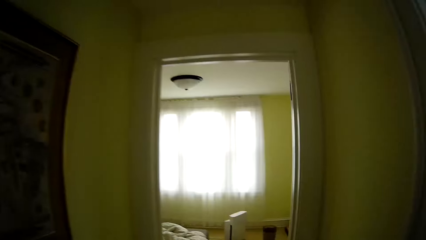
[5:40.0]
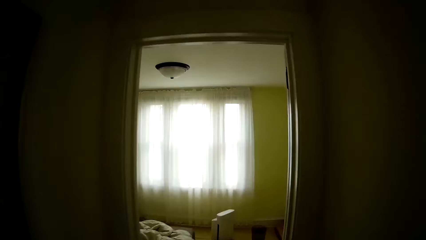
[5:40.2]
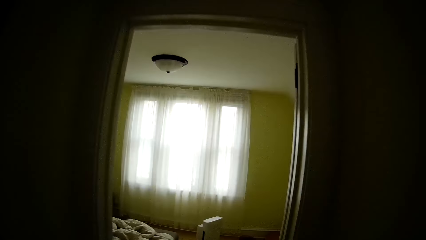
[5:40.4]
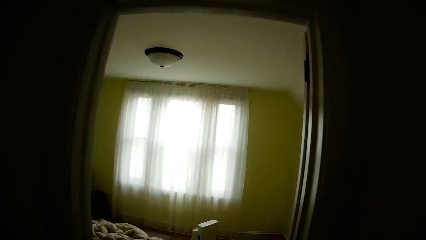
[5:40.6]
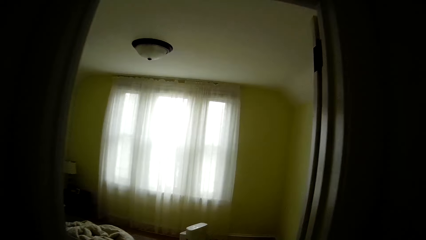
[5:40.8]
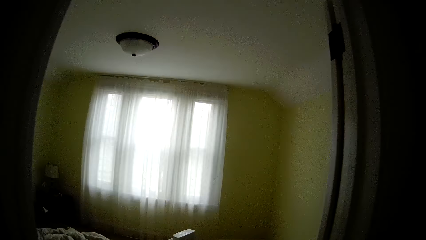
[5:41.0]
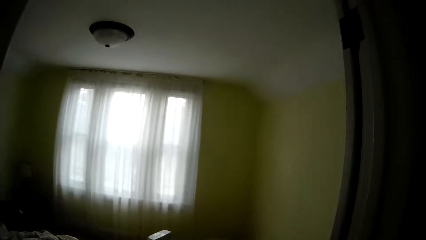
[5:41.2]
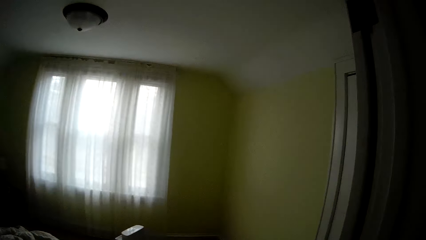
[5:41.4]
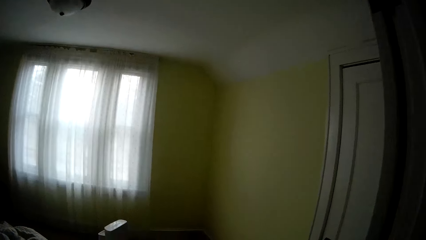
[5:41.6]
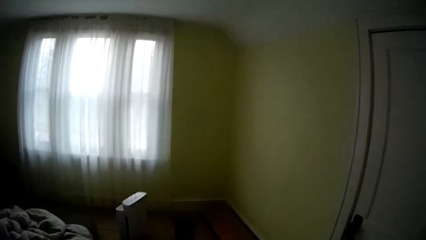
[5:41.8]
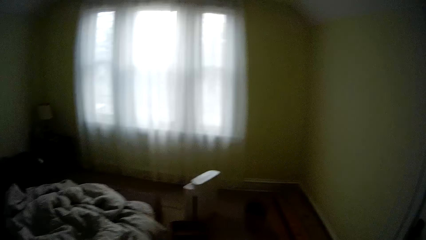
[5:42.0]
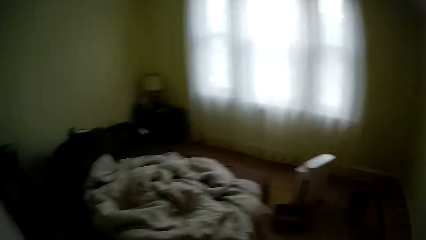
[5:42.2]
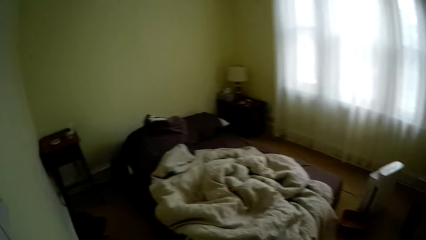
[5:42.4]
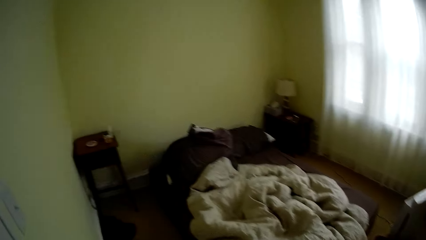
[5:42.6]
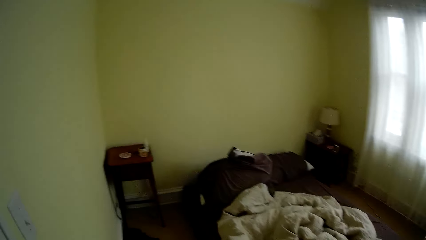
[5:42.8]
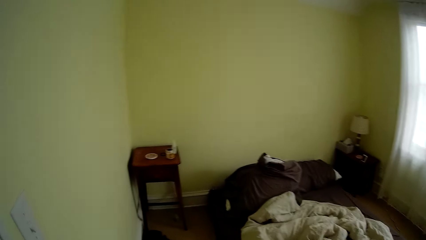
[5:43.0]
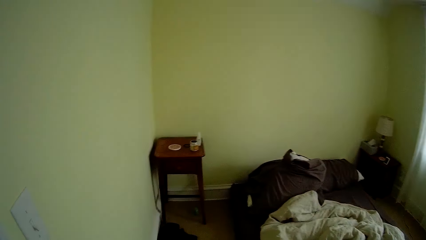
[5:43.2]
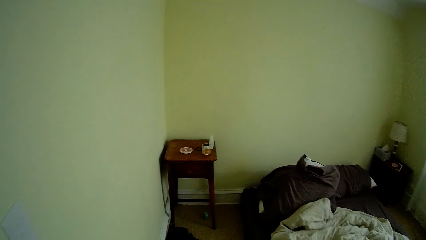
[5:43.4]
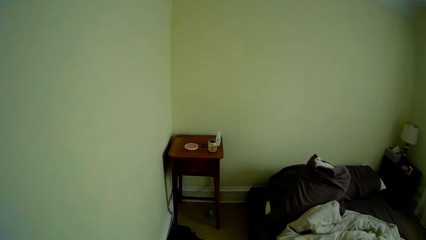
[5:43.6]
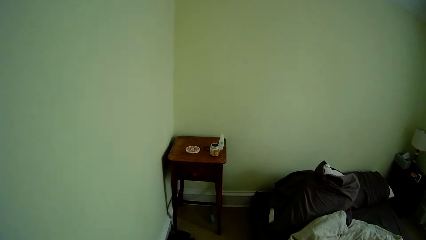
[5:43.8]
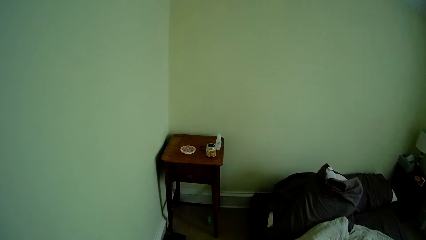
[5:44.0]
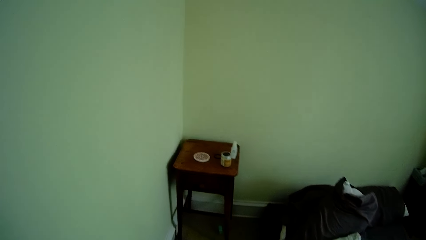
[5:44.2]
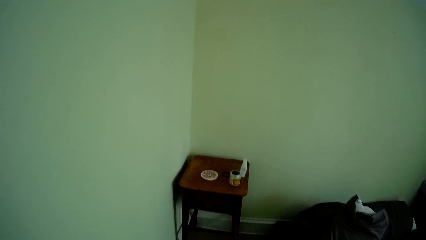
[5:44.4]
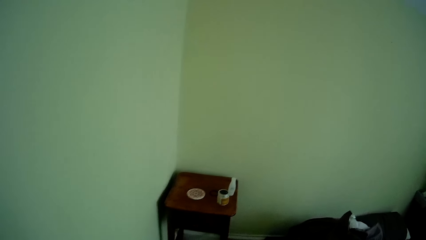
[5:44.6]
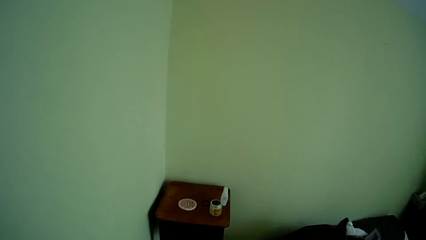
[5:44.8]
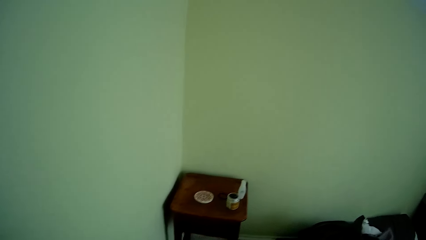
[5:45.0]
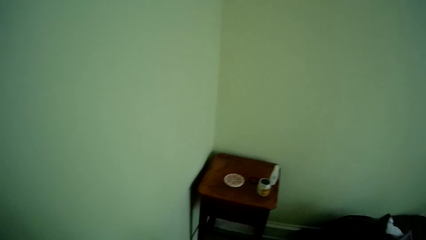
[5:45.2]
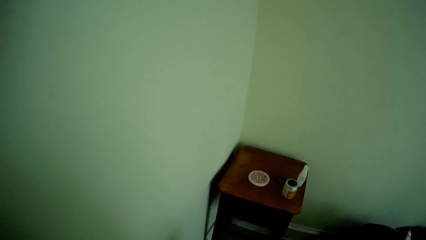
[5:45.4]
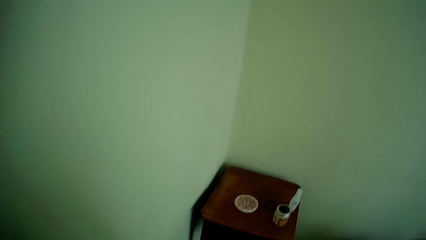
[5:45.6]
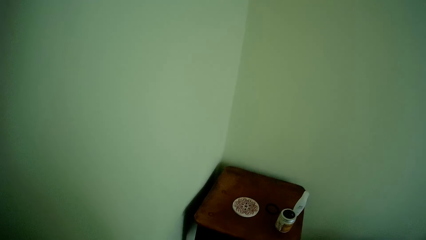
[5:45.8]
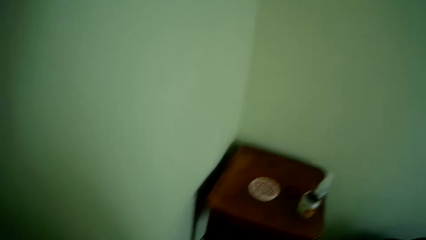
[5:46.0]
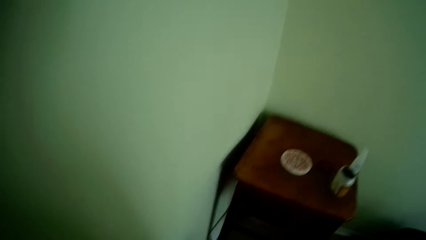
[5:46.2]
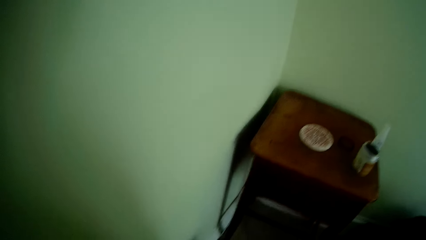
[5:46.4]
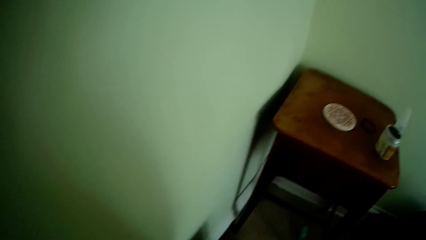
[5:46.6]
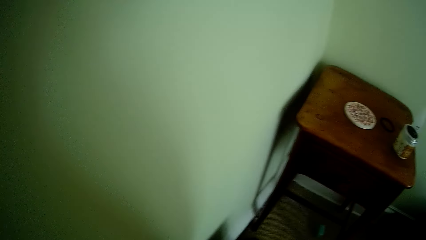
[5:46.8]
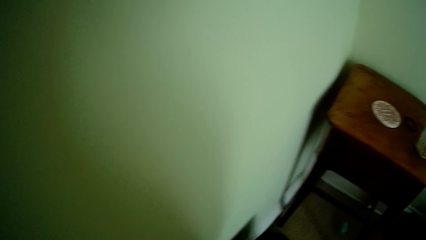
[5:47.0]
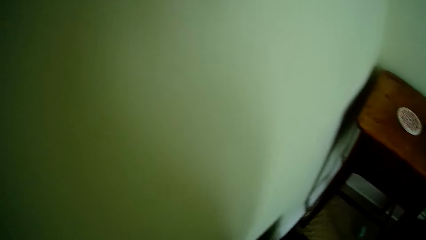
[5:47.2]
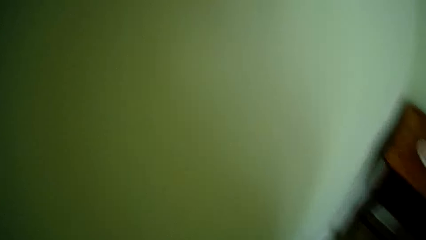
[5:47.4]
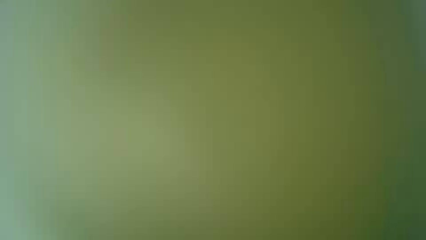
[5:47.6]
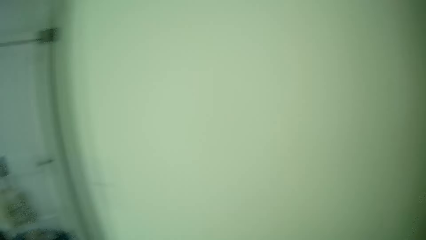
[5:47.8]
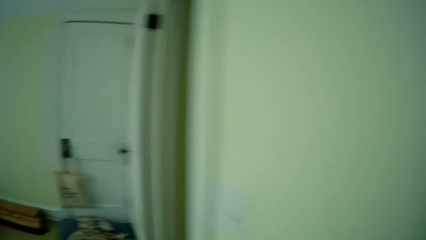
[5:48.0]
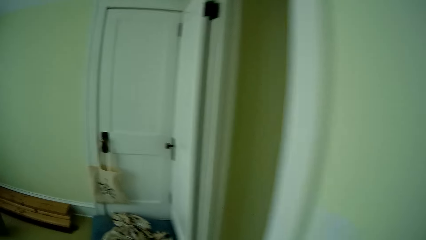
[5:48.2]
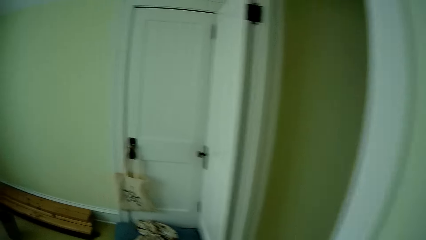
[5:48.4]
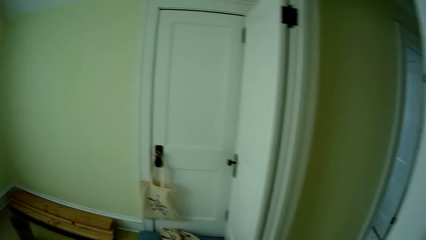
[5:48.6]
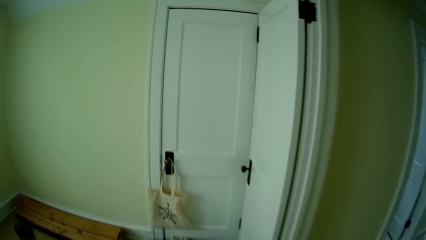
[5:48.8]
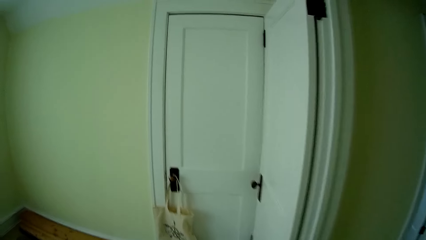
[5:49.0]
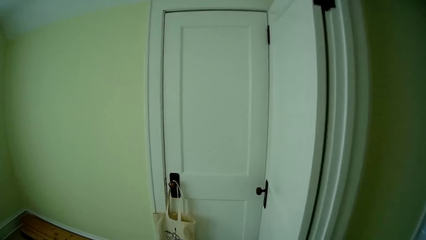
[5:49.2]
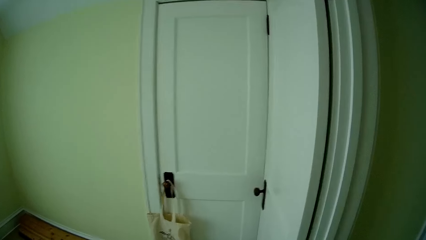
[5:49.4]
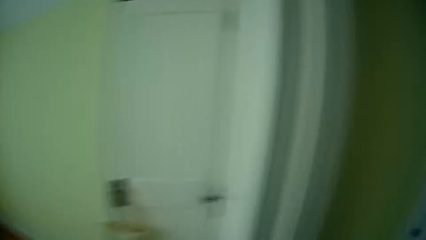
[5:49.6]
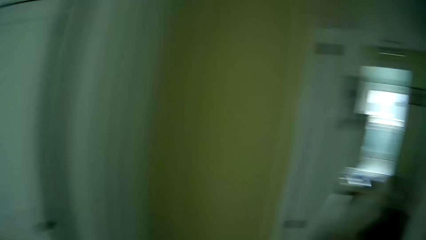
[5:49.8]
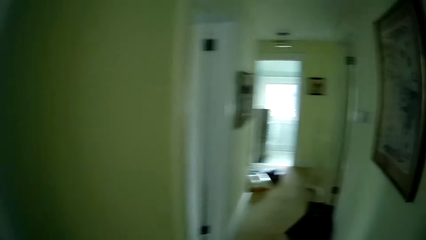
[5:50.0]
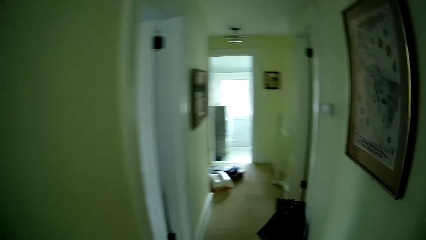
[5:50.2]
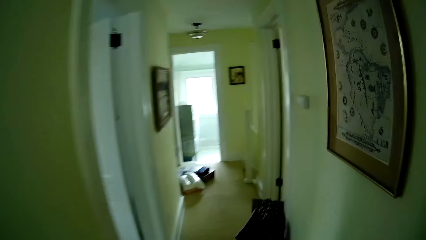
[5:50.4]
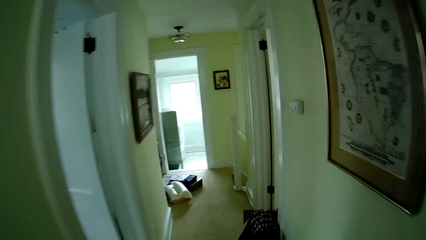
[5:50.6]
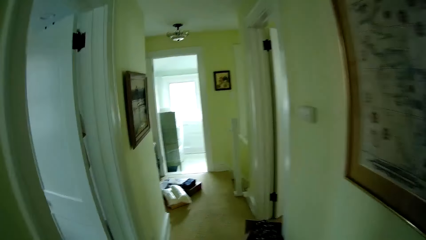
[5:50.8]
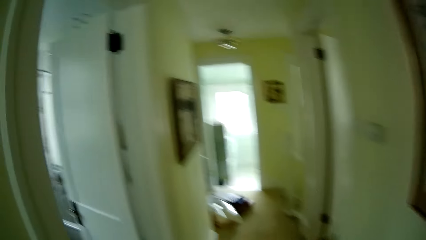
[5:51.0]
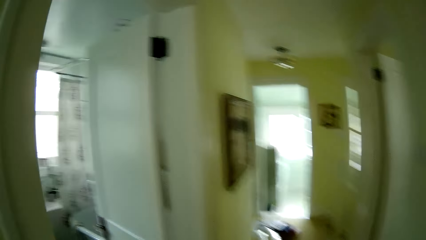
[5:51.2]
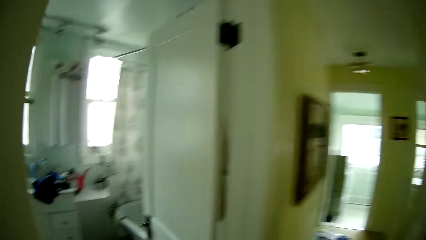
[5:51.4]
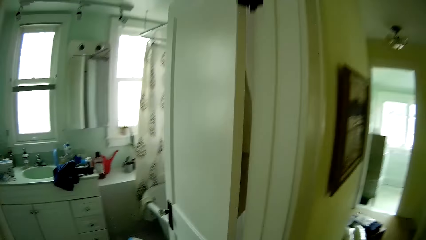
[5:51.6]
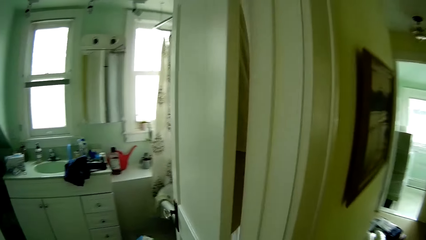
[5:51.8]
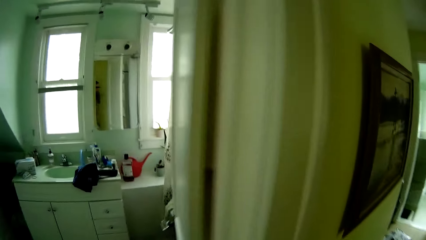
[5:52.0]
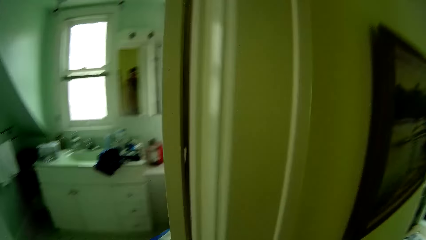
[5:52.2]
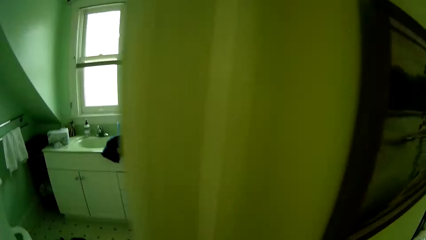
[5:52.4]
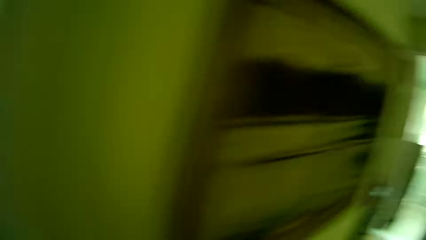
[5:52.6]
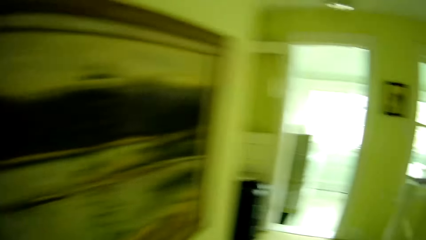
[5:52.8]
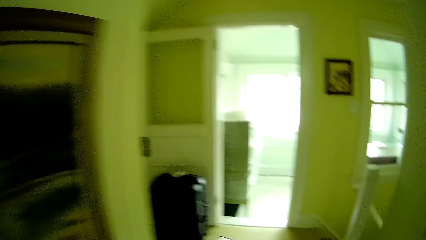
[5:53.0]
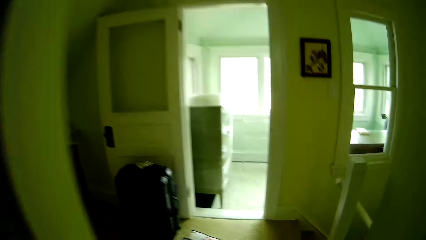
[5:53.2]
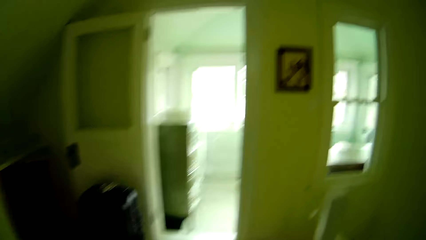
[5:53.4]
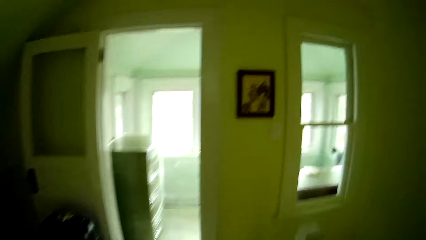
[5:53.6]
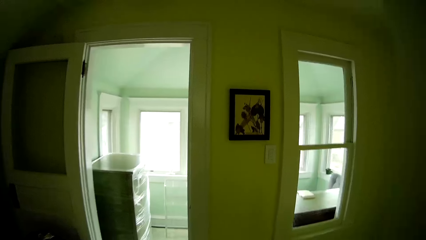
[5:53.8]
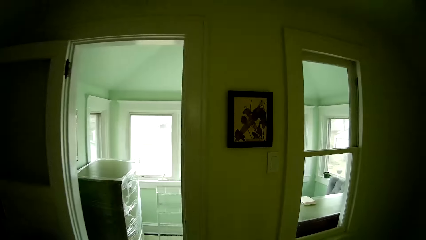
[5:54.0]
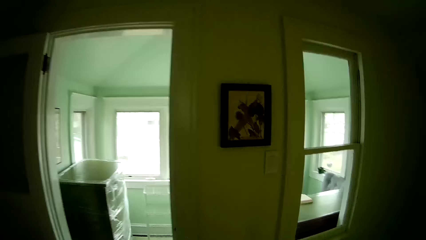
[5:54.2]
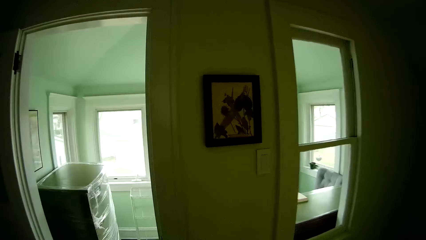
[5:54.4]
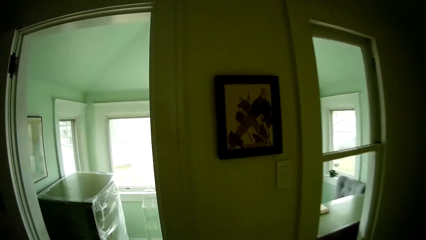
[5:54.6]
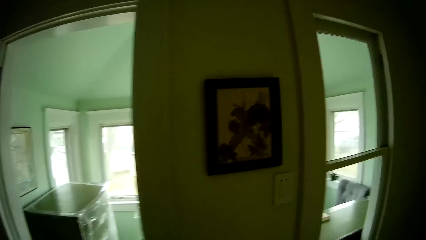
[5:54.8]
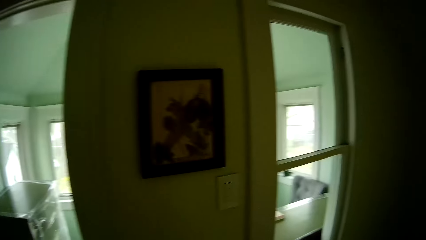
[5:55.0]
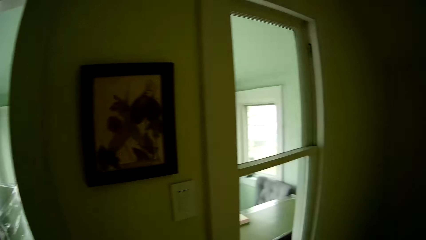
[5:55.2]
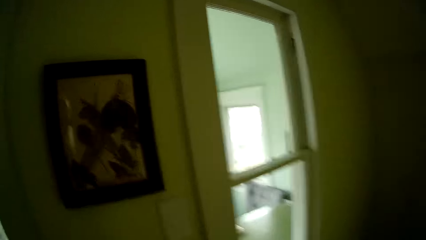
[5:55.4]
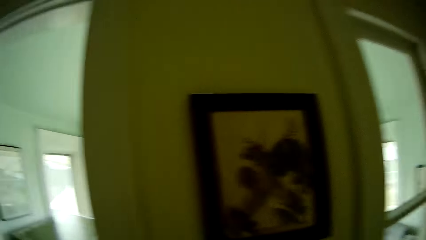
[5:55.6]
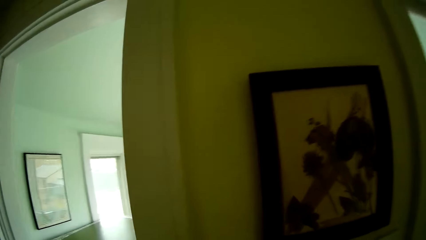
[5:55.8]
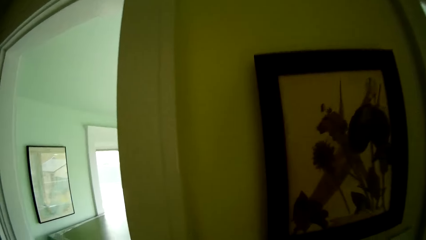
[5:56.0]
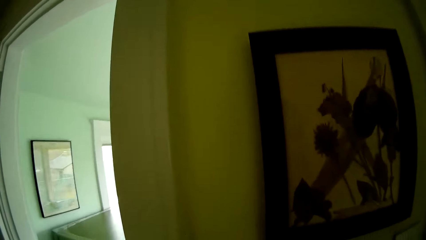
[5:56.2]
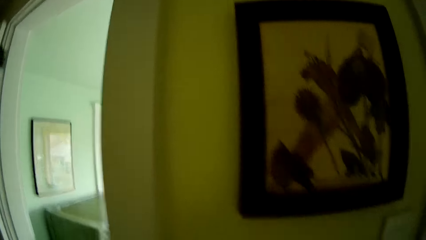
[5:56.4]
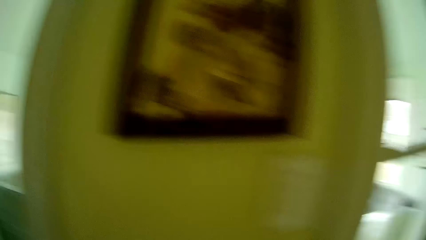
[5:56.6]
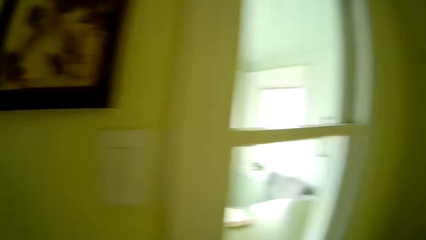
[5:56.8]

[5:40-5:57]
The camera wearer walks towards a brown stool in the bedroom. They walk towards a painting on a wall.
